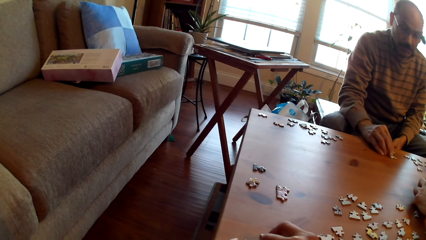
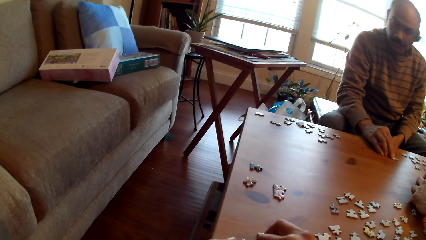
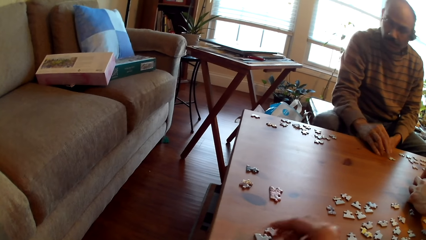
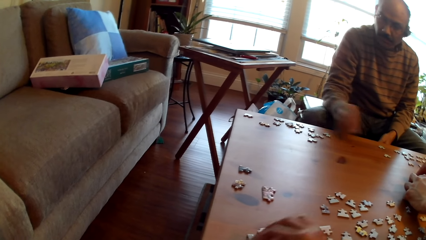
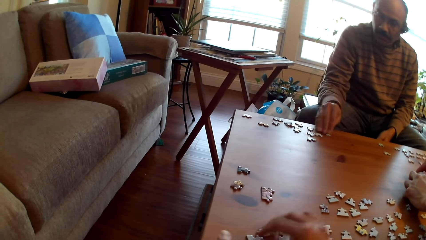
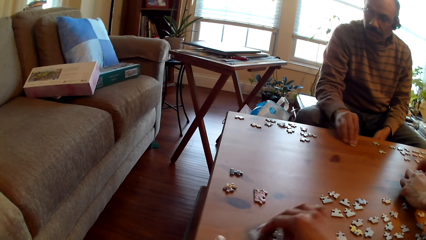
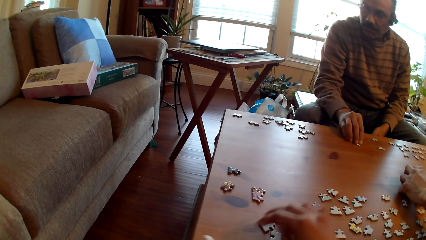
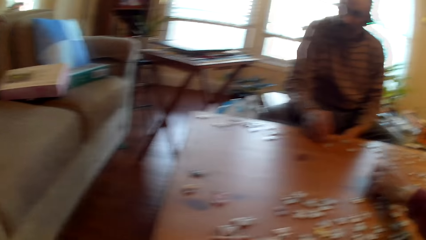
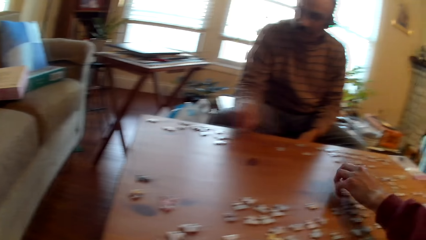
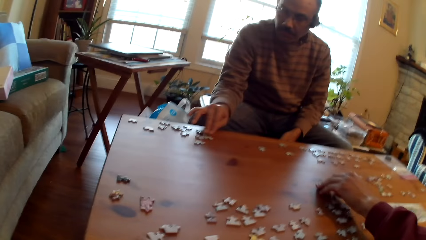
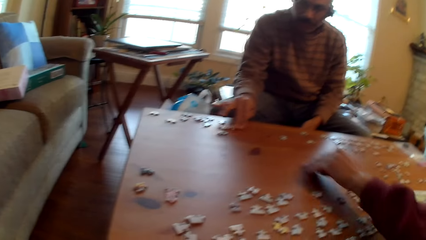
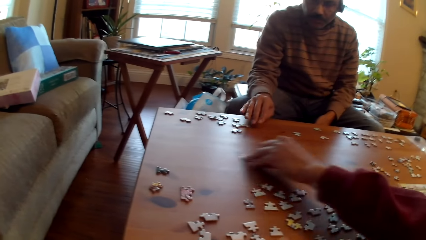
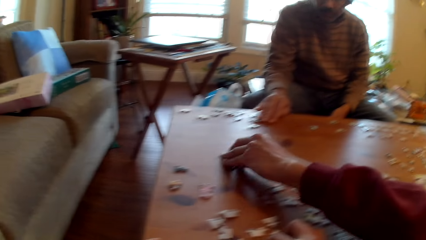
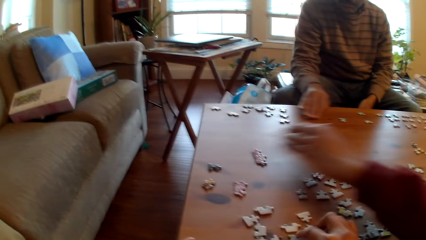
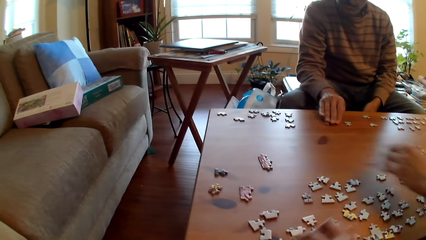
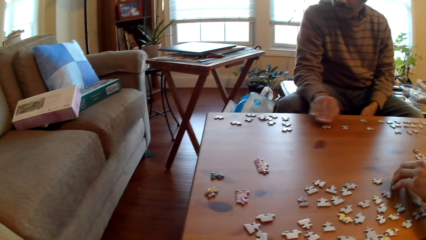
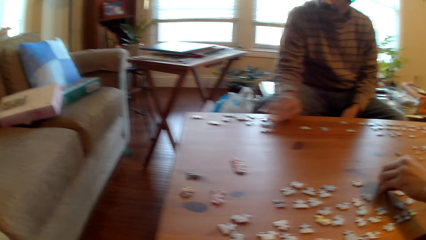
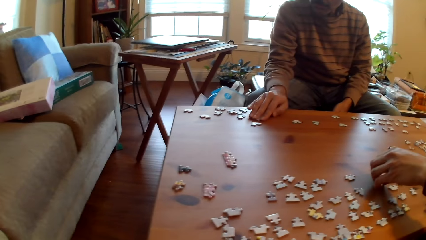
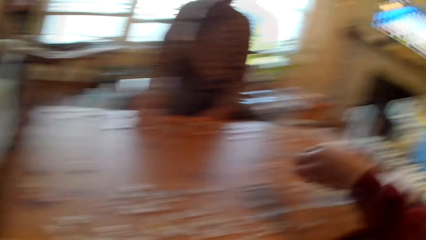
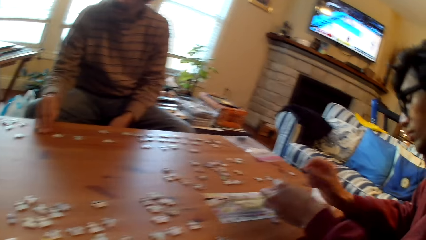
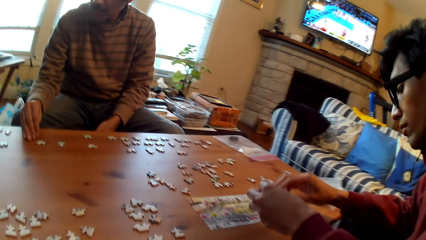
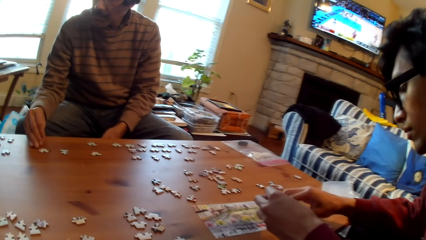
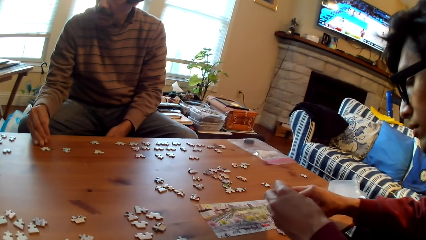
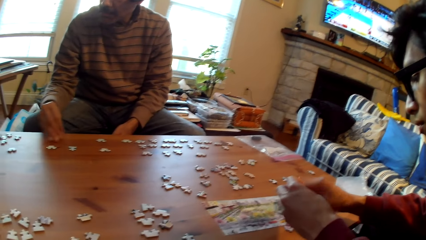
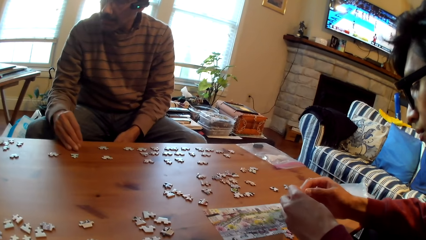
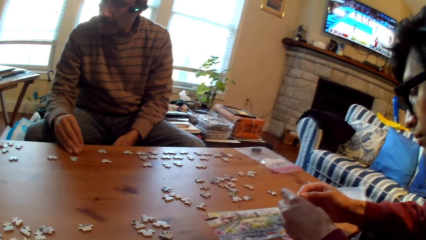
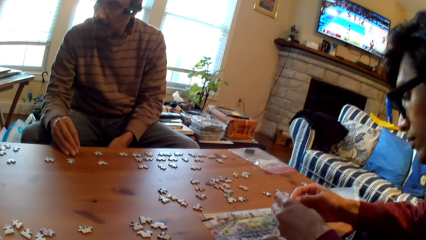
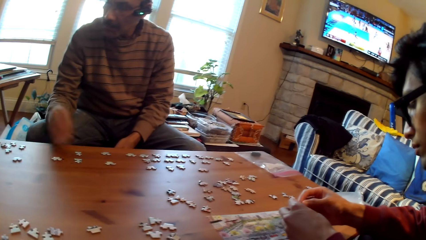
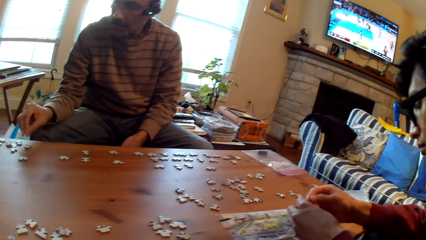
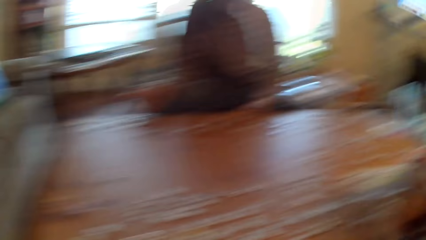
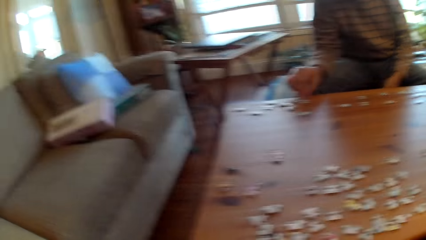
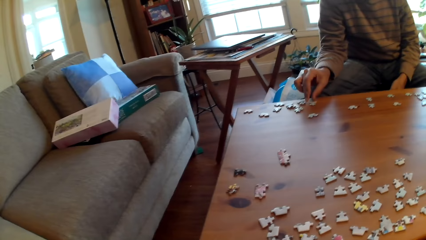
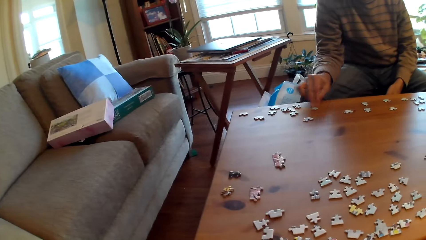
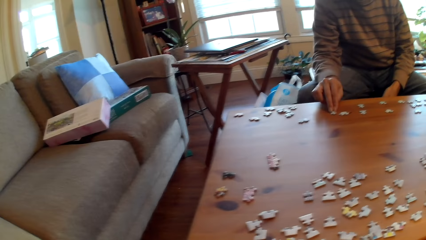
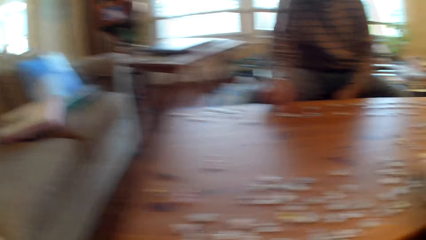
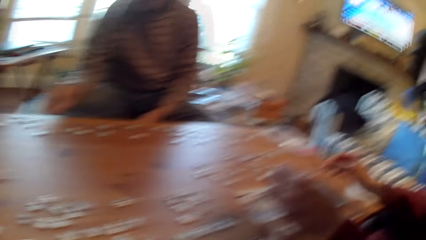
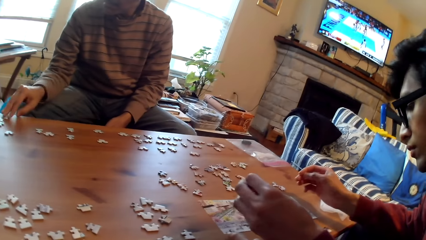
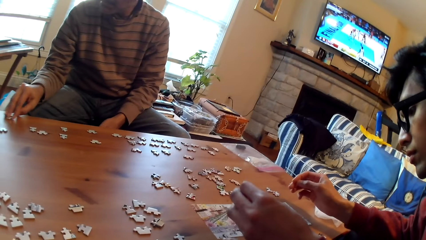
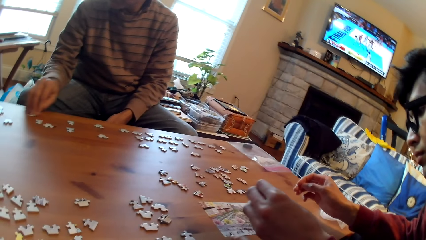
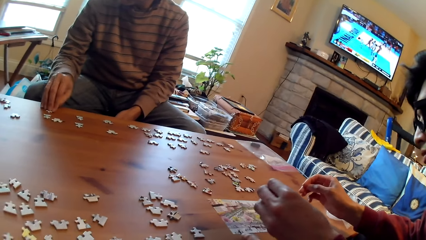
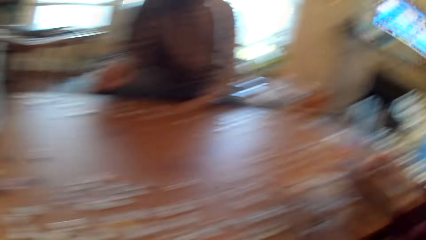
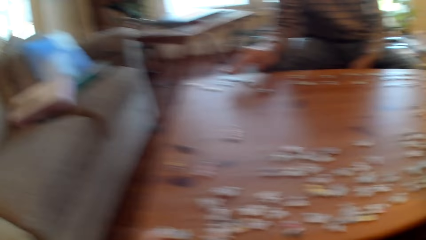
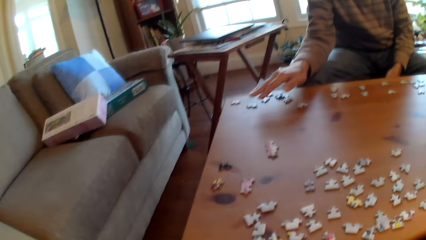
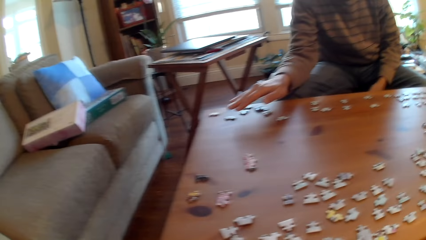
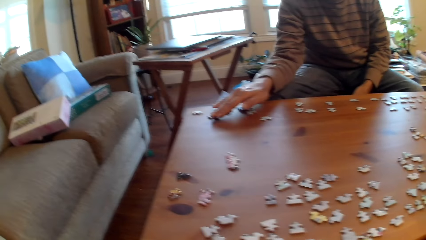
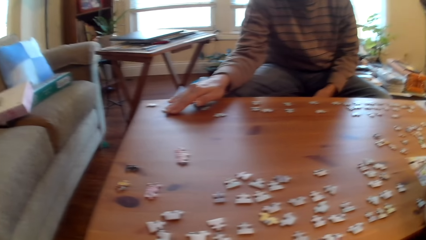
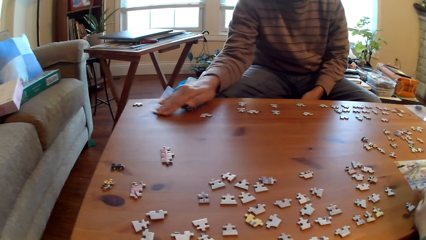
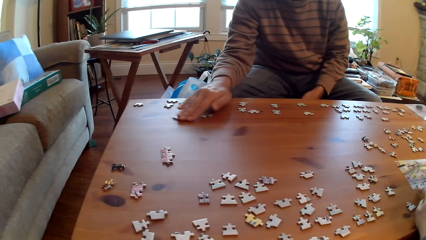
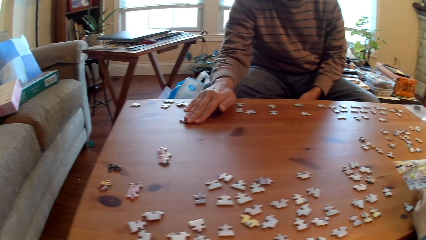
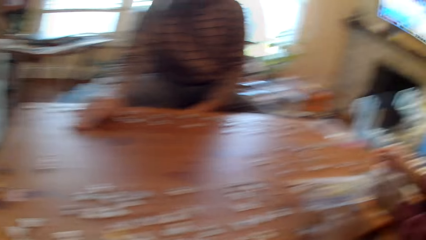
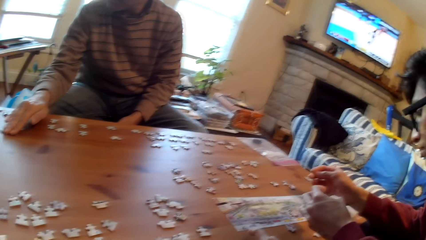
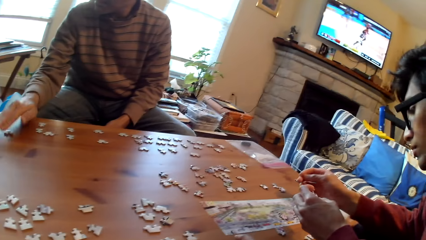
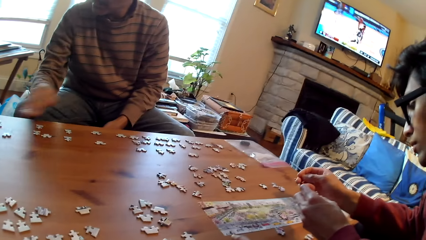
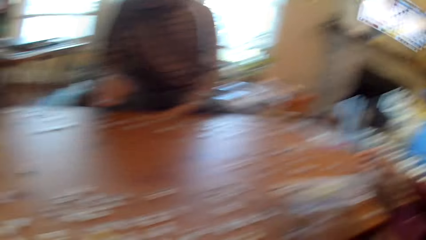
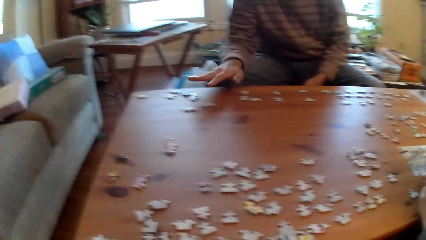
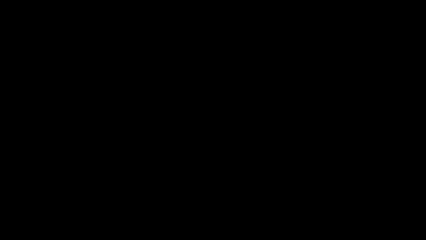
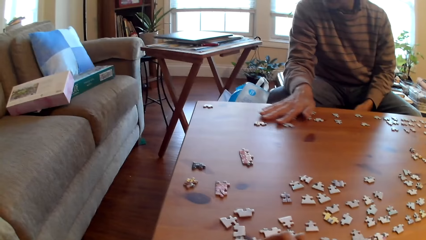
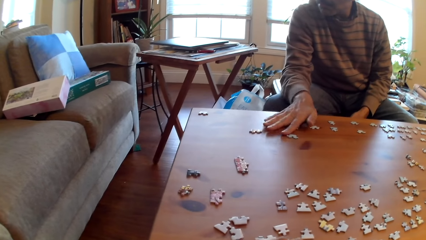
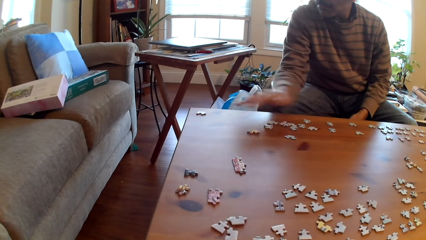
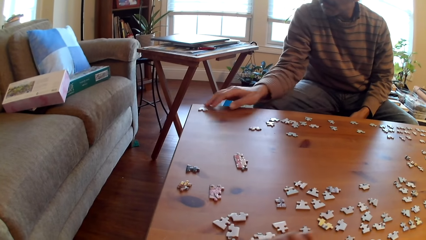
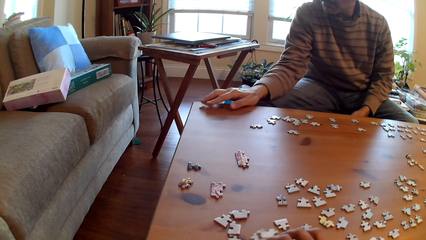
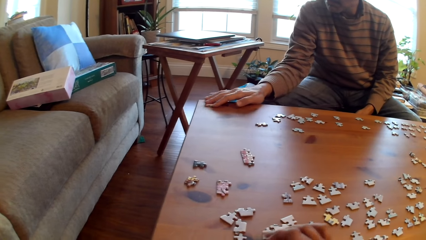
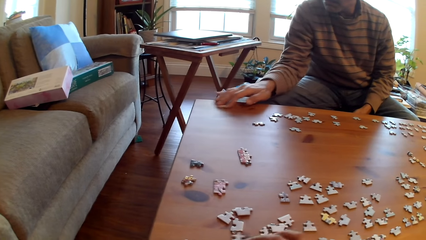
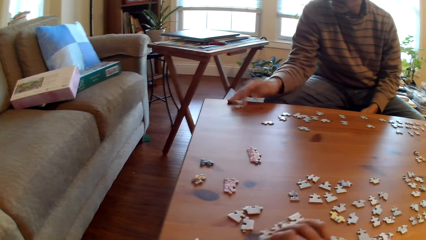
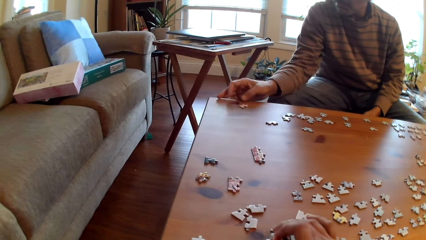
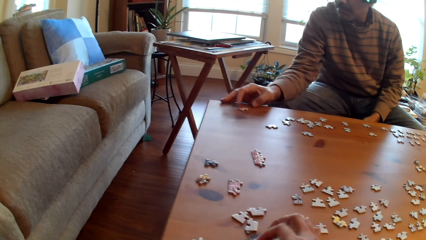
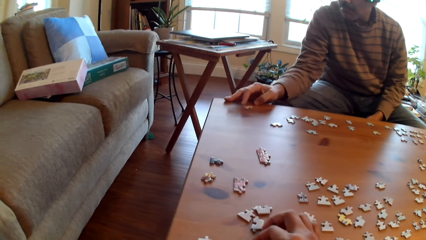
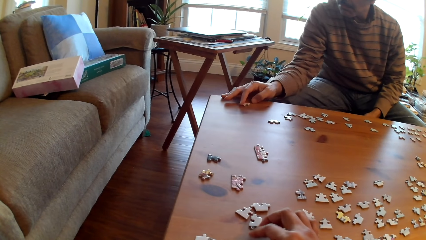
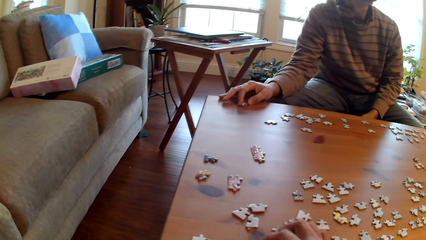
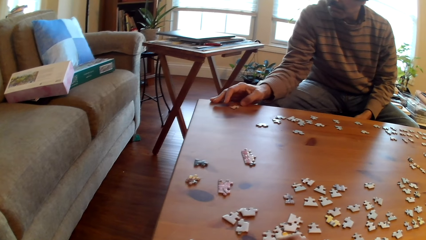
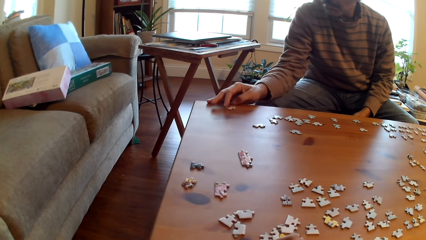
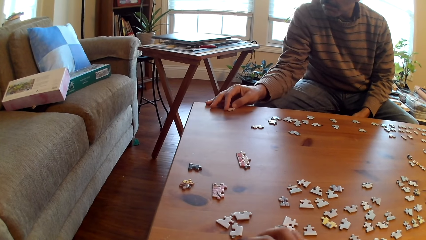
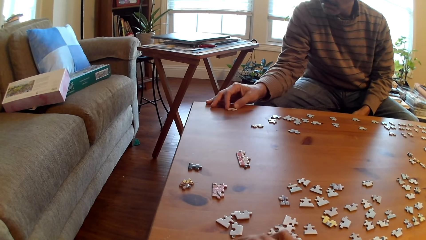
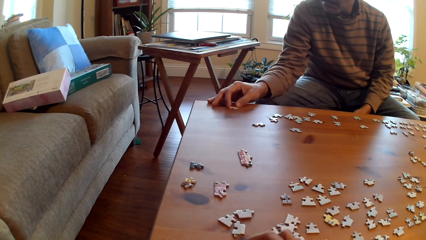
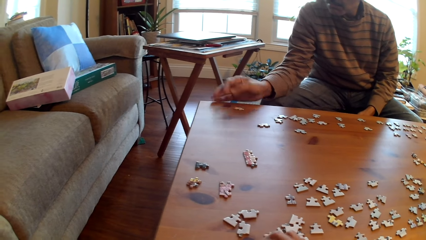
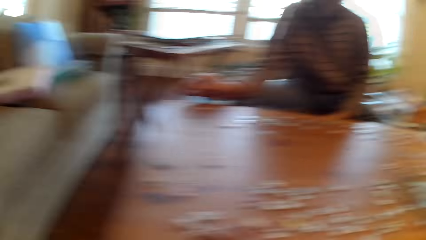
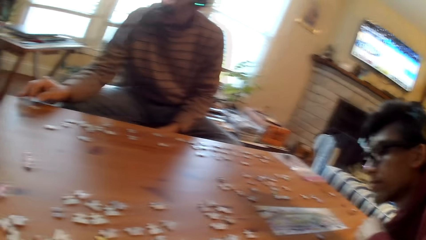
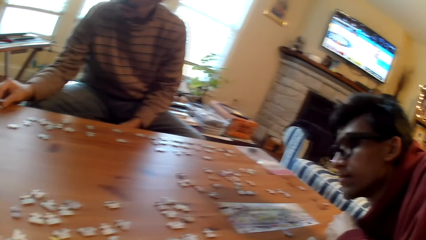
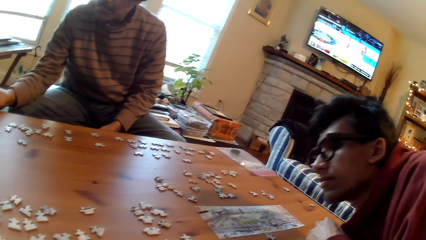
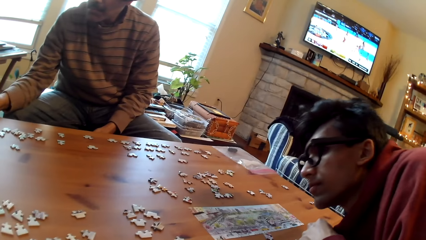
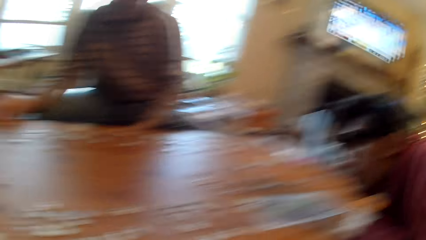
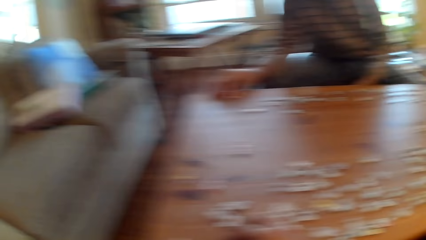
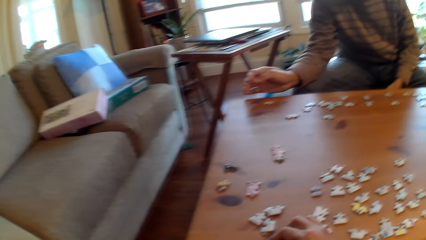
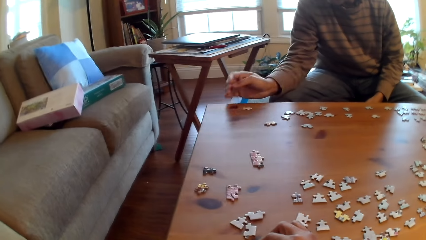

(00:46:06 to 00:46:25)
A person moves the puzzle pieces on the table. The camera wearer looks around the table. A man picks up a card. The camera wearer stares at the puzzle pieces on the table. They look around the table. Another person moves the puzzle pieces on the table. The camera wearer holds a card on the table. Another man holds a card with his hand.
